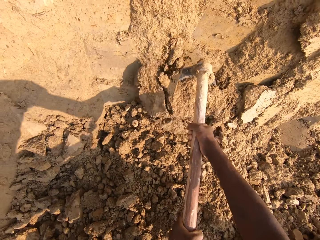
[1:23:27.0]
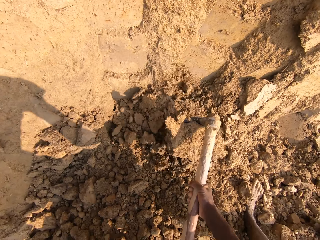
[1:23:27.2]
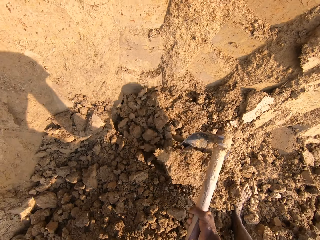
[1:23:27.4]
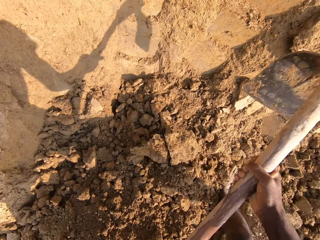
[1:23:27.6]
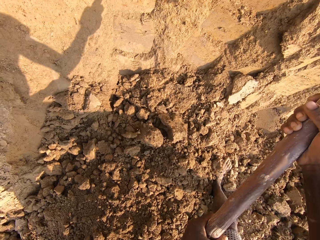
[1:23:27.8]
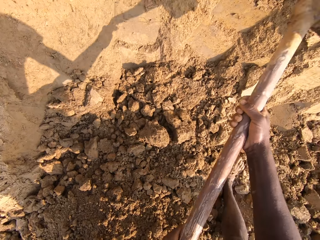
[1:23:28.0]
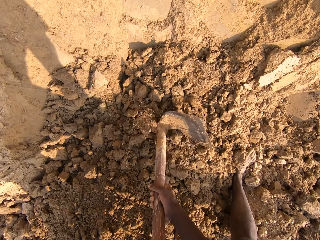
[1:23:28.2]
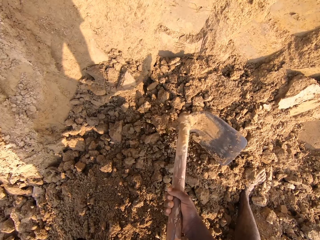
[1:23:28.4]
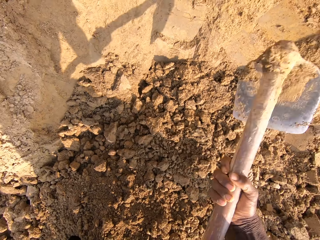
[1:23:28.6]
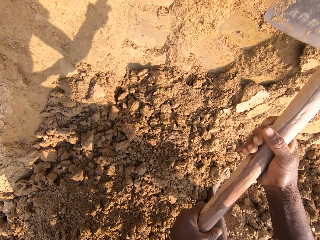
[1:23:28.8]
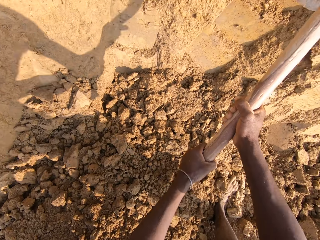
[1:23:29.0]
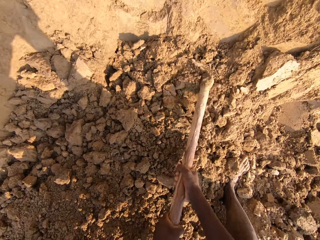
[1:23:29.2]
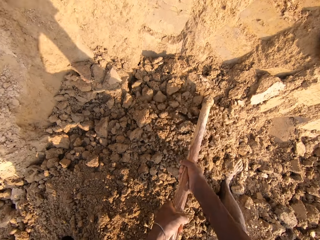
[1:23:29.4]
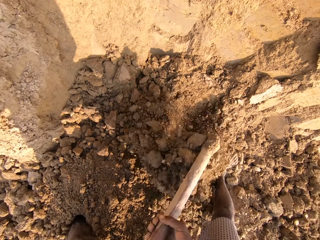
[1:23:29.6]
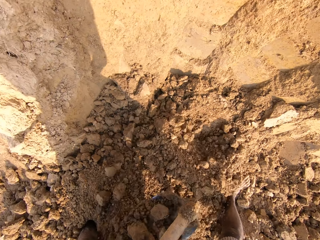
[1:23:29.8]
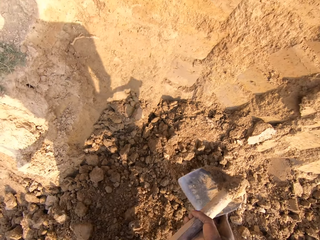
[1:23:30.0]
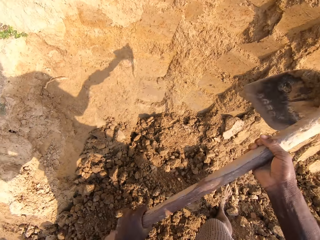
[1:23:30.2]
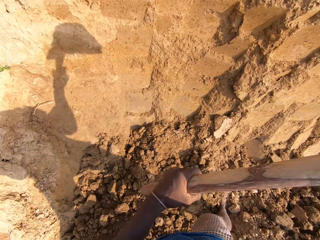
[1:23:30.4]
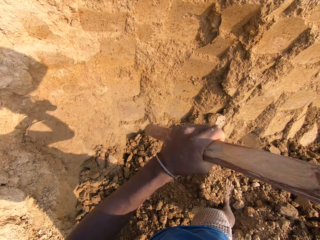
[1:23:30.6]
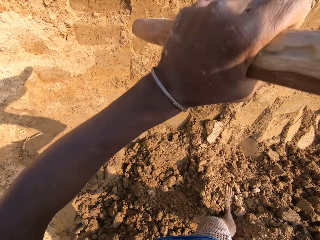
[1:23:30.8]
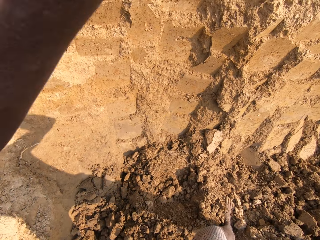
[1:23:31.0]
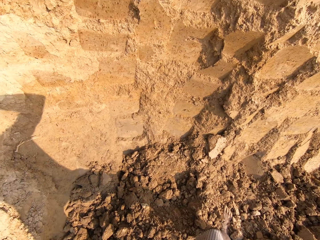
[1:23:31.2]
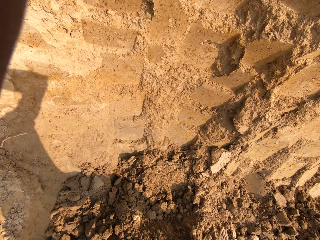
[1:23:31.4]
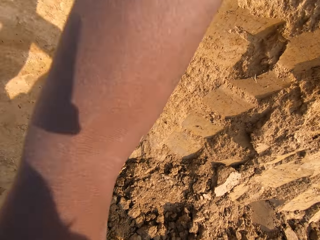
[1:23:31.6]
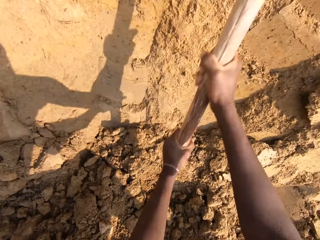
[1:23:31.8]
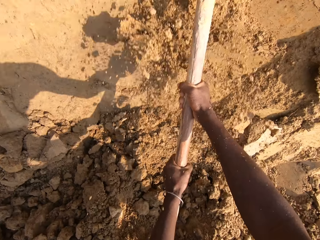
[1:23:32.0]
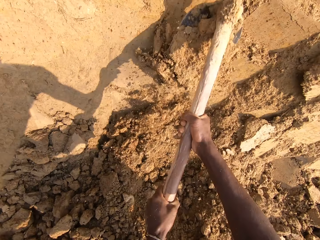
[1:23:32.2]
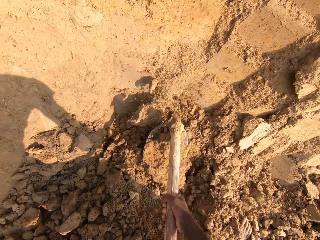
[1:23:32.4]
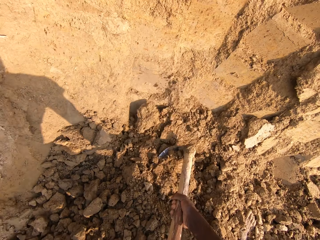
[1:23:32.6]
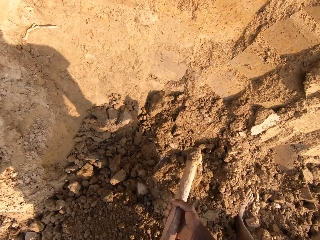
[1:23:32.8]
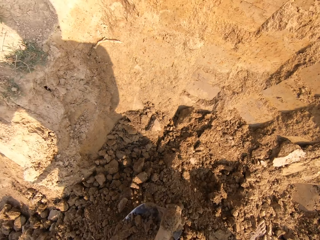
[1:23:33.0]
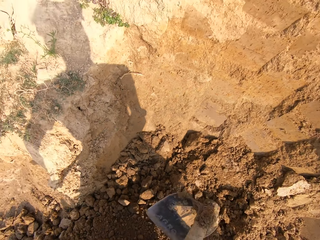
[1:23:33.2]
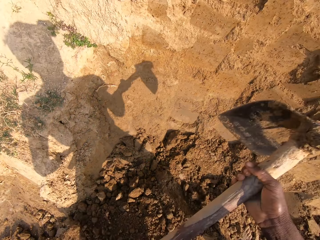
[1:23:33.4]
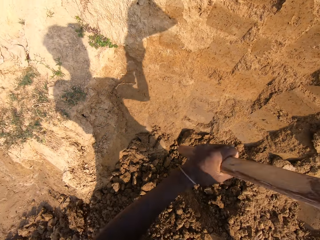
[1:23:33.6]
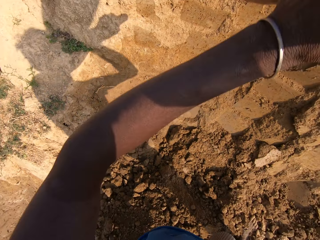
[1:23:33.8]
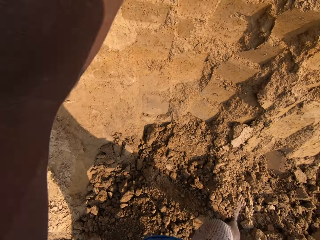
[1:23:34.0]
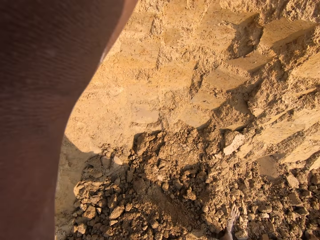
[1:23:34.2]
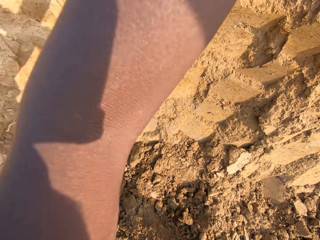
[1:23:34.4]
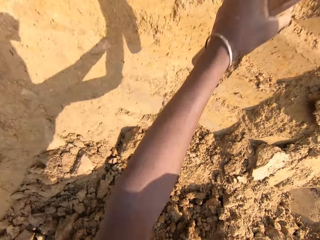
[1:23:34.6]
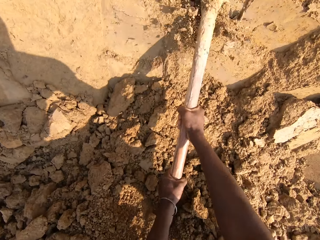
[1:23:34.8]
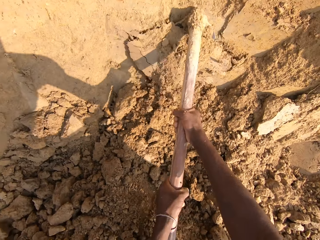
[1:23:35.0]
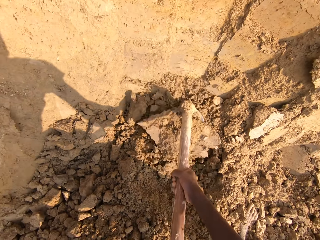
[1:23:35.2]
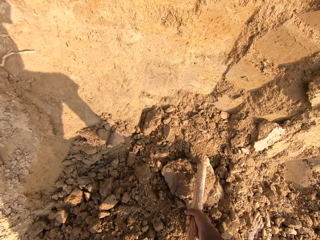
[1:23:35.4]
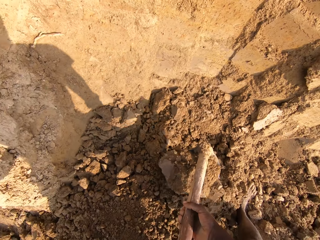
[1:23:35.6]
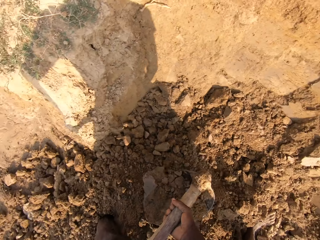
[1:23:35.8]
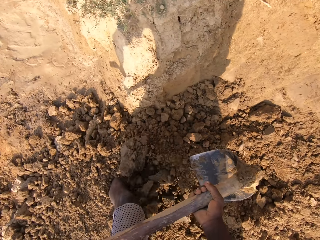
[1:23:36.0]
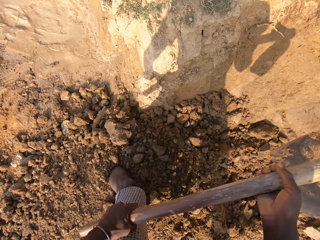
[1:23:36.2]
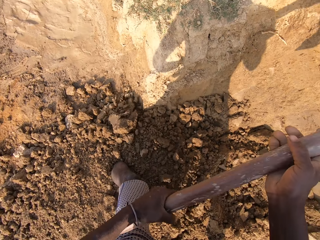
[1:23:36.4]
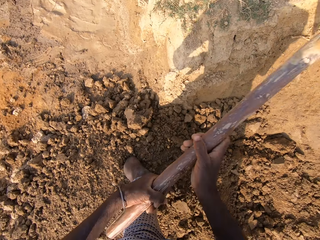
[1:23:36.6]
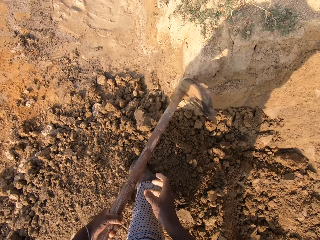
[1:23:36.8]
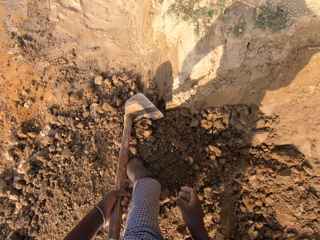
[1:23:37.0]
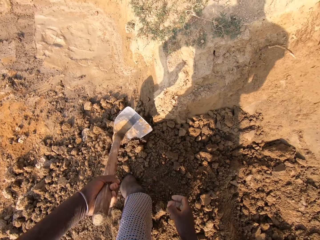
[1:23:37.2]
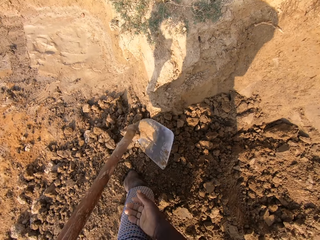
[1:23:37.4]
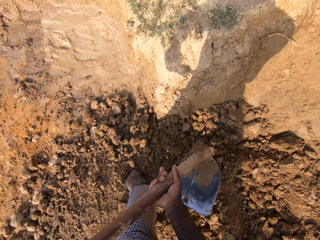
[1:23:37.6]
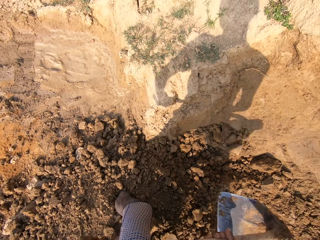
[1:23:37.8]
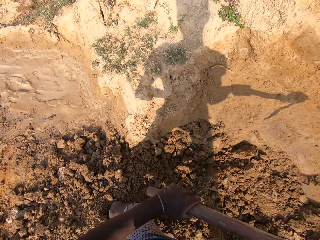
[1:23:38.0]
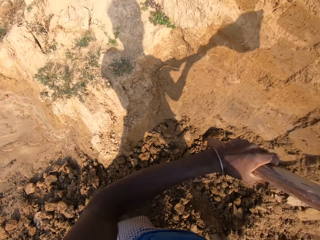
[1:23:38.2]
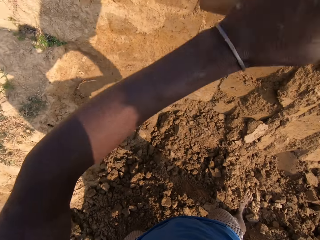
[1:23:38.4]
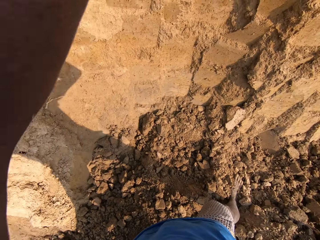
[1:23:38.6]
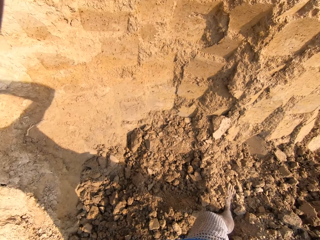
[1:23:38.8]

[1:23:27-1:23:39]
The camera wearer digs sand with the hoe. They break the sand with the hoe.

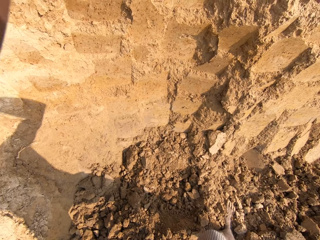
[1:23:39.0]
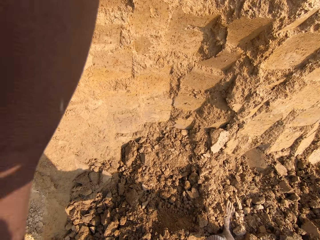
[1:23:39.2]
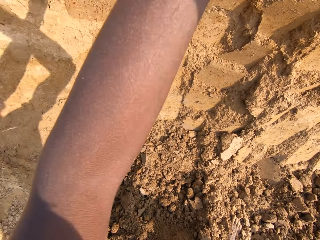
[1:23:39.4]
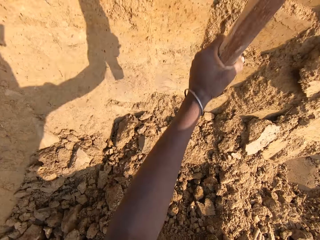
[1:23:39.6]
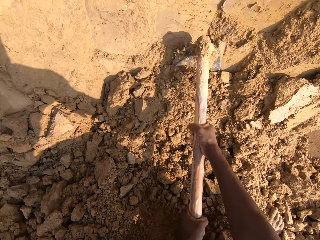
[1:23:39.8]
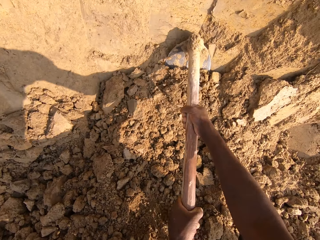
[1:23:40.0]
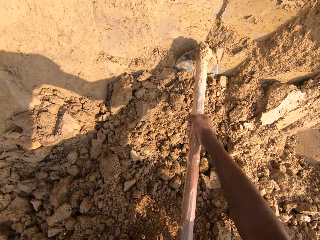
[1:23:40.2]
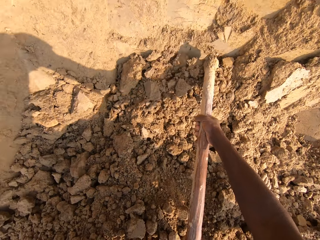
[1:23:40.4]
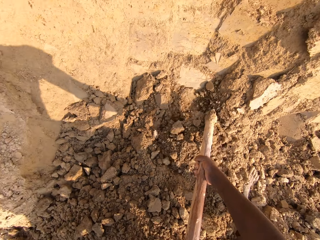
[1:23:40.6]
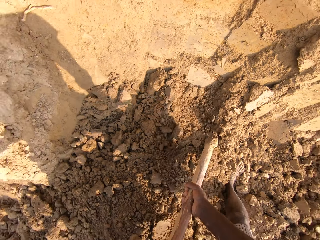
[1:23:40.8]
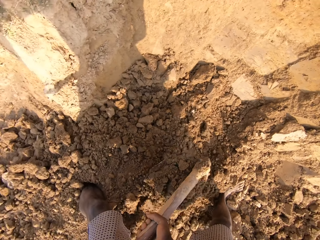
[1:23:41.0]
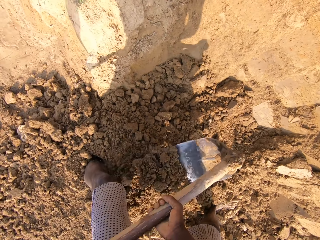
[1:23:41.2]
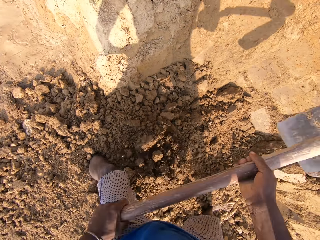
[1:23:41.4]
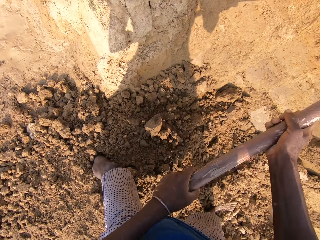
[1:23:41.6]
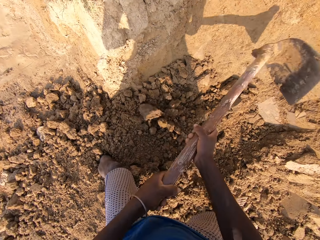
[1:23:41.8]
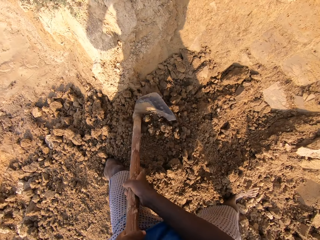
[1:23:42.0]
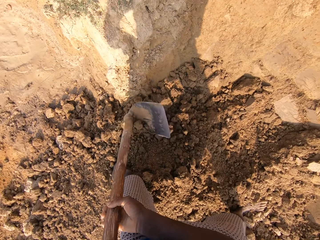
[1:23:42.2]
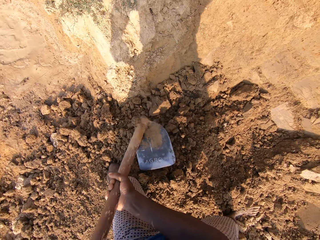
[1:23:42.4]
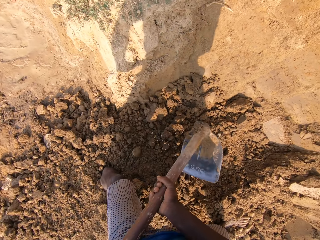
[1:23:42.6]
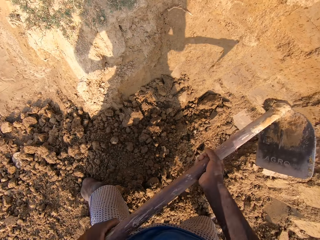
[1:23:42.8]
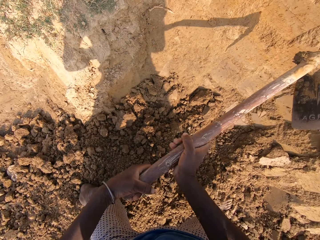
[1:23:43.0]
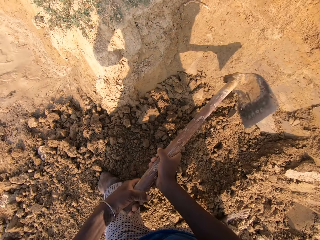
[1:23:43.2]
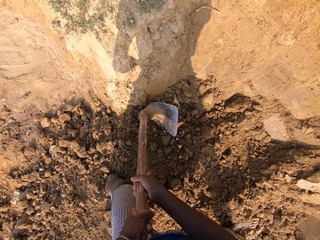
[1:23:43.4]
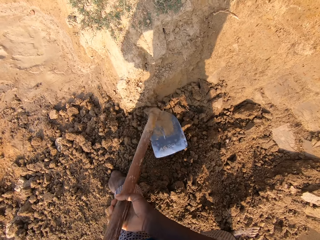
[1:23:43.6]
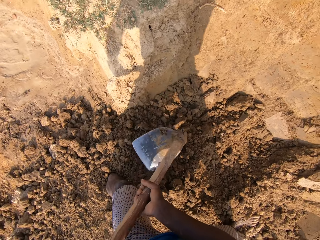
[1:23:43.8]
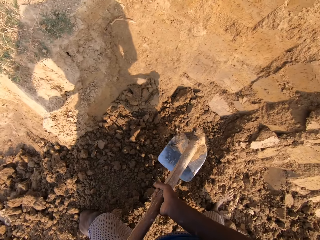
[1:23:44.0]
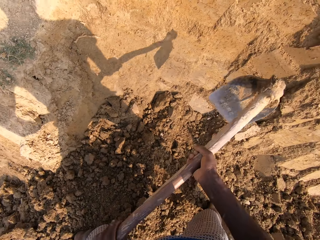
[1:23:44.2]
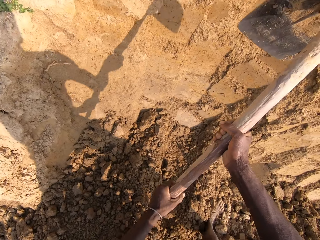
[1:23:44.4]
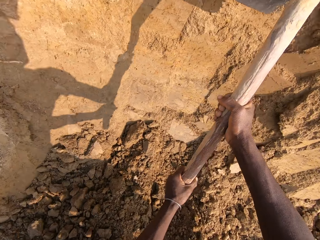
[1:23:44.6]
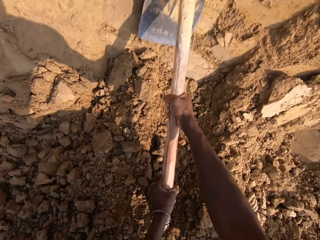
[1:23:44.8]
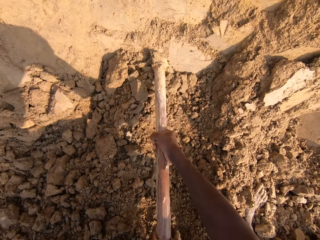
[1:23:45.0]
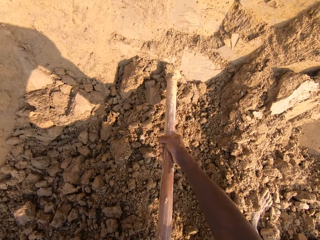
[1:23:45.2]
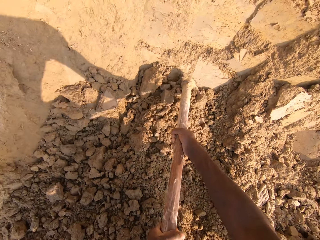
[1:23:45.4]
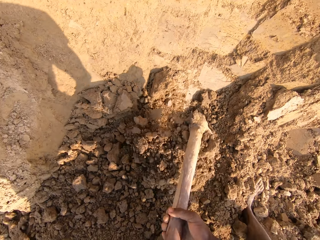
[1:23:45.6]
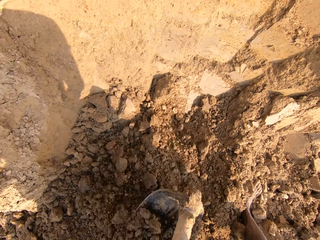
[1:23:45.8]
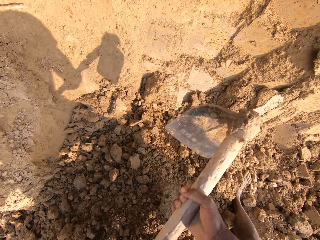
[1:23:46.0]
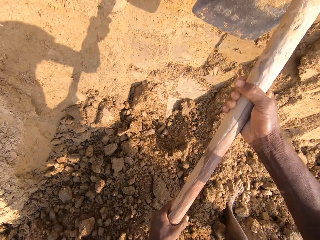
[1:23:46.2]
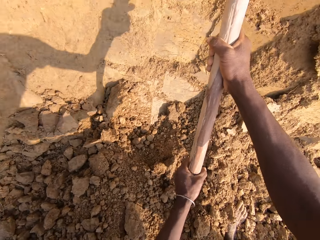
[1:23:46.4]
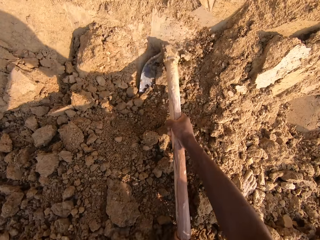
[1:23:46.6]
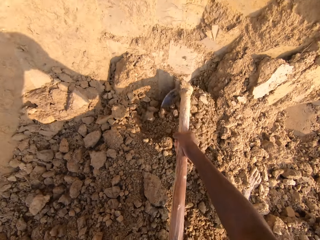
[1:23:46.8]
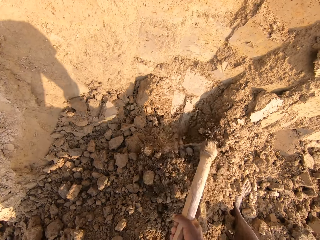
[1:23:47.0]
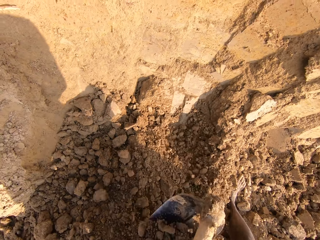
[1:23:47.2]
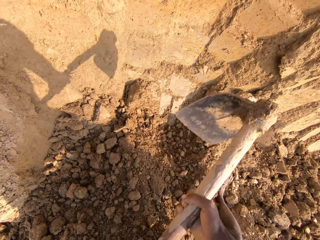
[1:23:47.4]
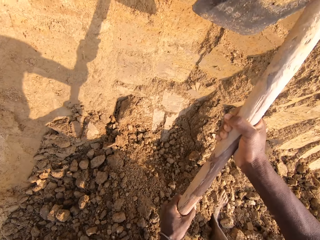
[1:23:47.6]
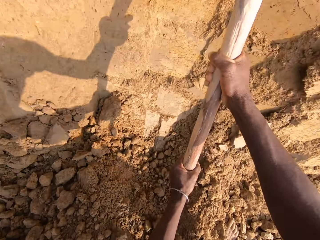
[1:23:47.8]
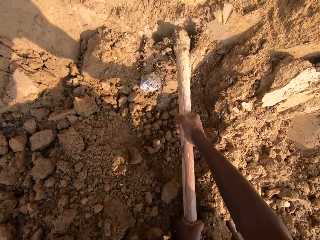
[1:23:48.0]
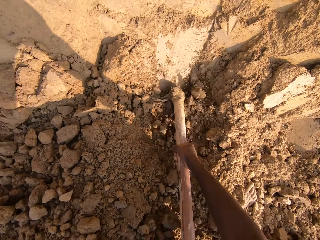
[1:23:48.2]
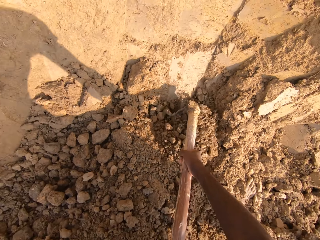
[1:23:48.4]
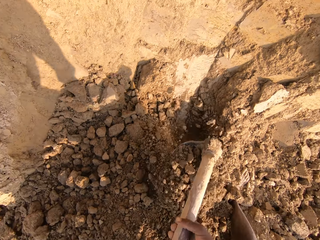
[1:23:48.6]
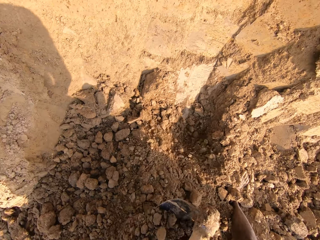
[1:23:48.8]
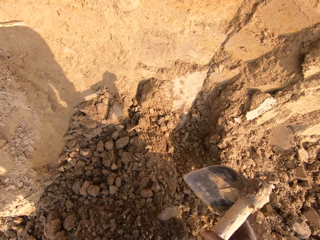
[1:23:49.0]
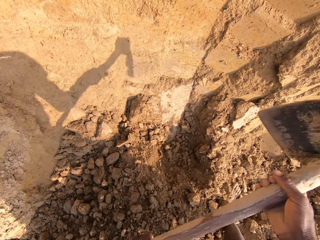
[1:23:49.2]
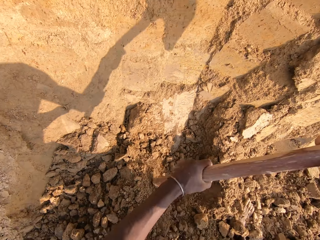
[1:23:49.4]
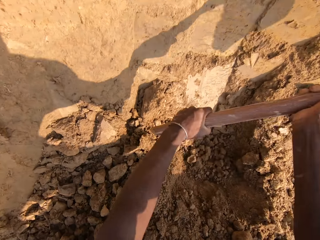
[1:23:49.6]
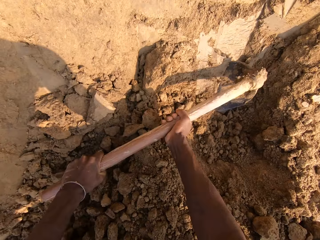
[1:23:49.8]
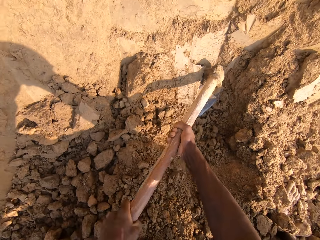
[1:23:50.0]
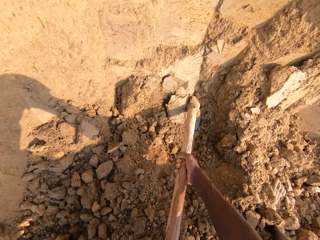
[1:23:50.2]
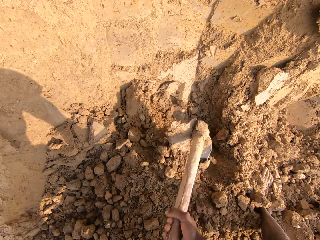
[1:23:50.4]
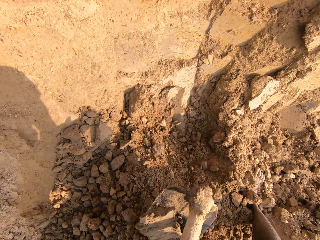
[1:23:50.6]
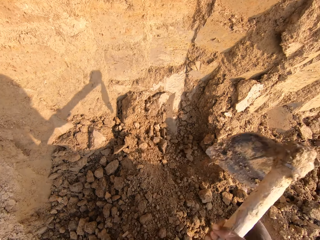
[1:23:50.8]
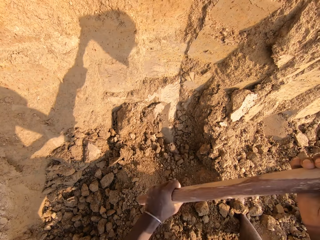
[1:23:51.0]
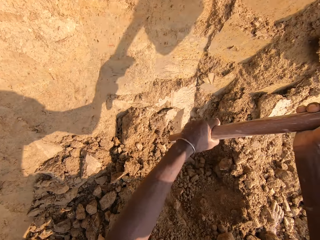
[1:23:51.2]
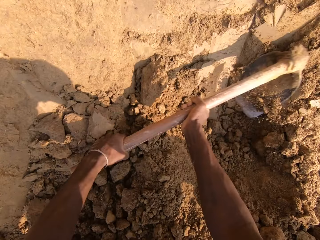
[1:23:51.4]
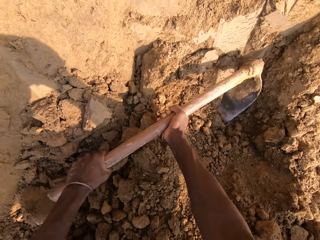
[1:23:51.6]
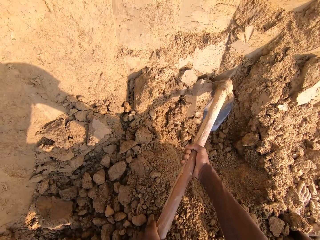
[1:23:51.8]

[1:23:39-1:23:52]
The camera wearer digs sand with the hoe. They break the sand with the hoe.
